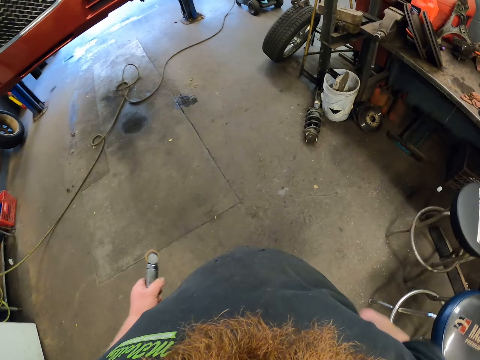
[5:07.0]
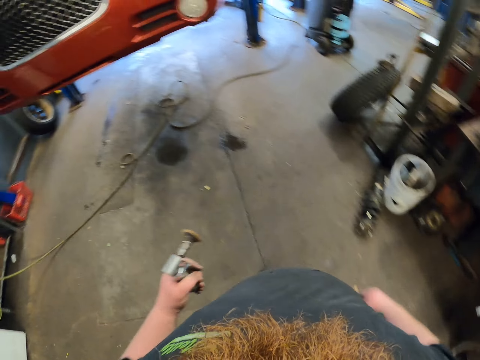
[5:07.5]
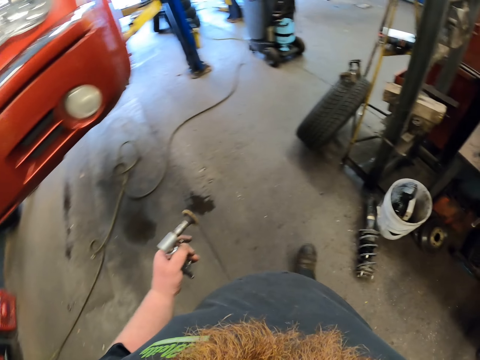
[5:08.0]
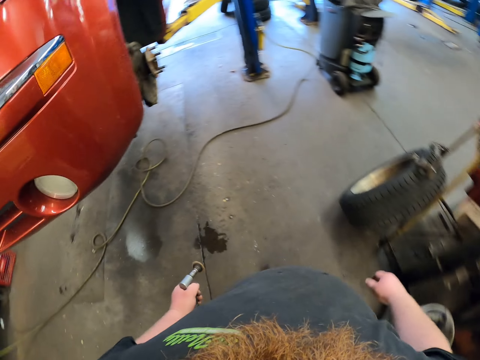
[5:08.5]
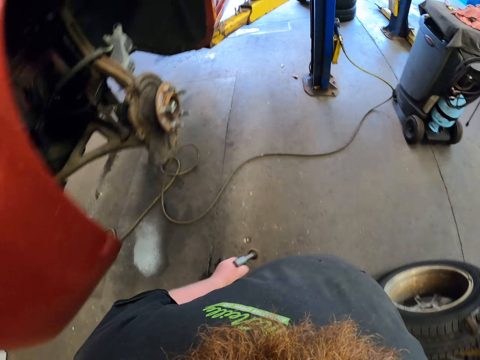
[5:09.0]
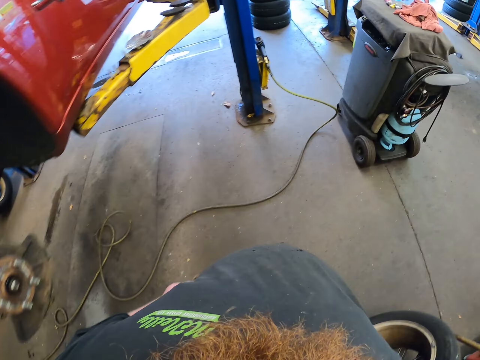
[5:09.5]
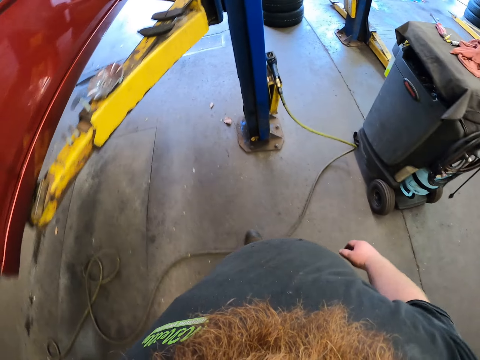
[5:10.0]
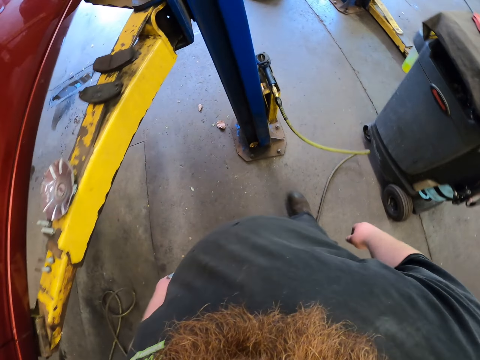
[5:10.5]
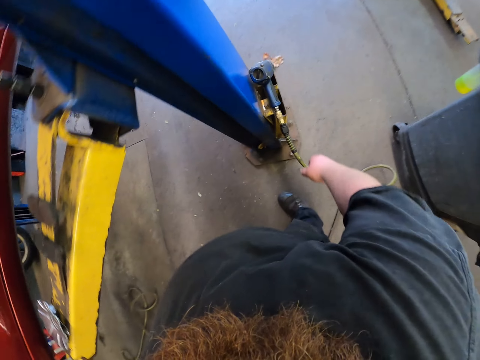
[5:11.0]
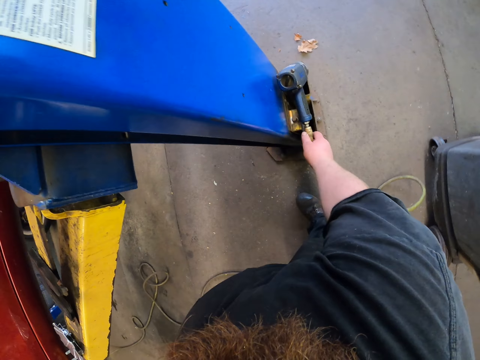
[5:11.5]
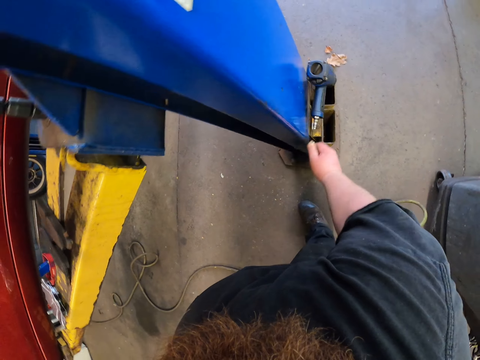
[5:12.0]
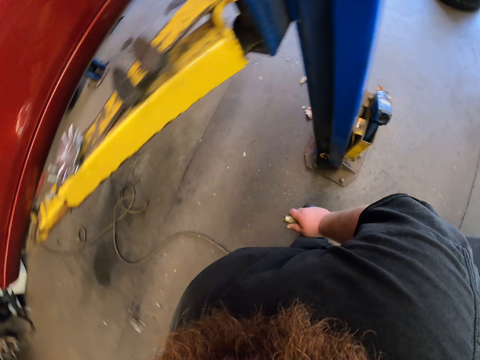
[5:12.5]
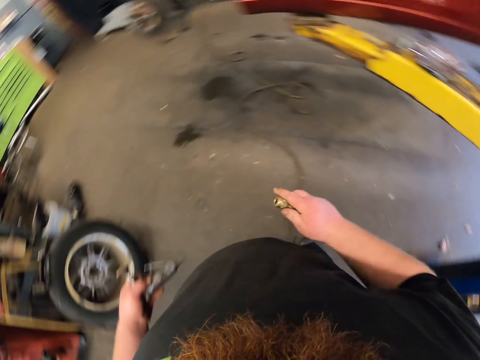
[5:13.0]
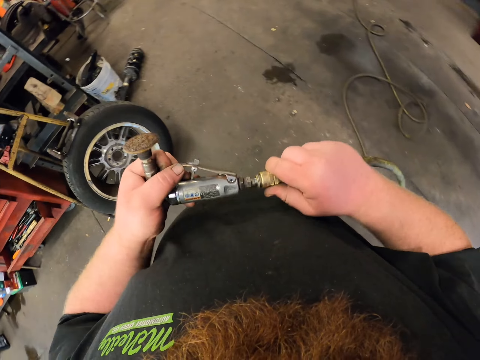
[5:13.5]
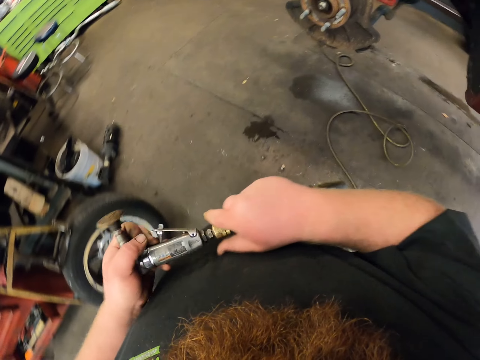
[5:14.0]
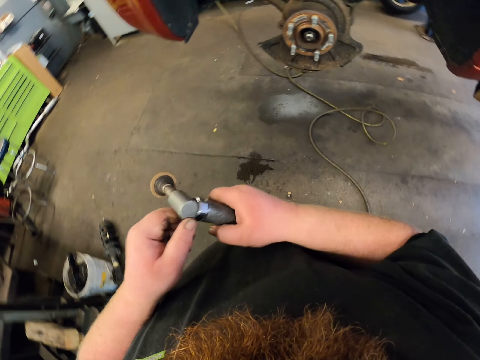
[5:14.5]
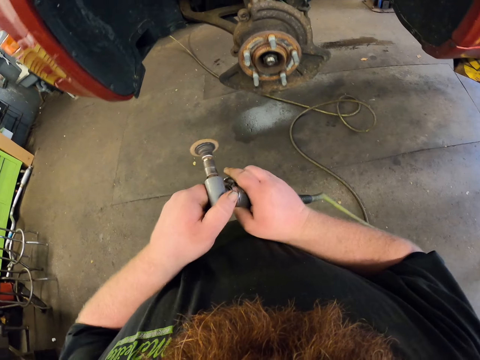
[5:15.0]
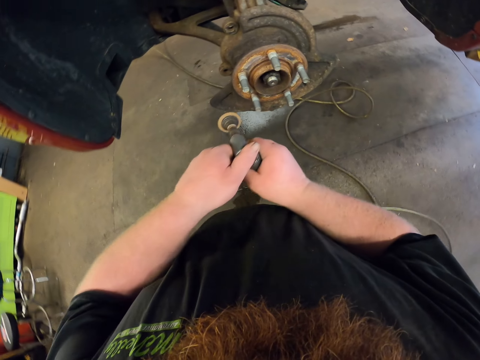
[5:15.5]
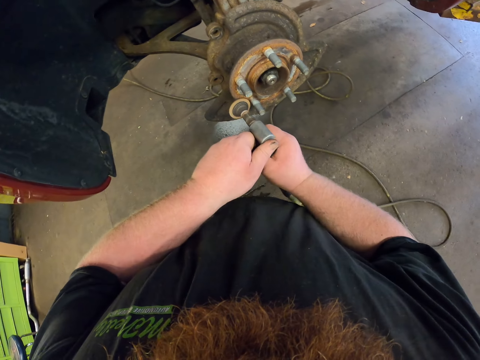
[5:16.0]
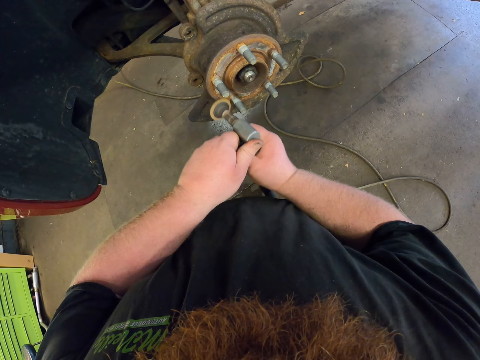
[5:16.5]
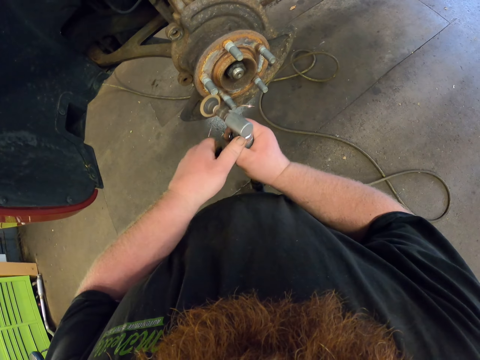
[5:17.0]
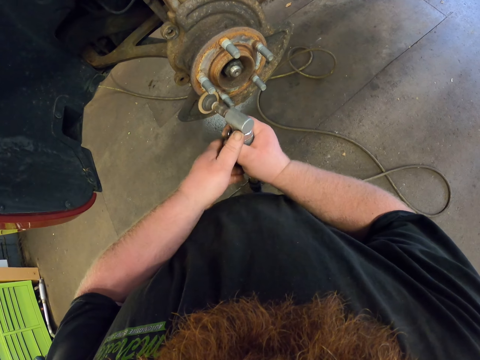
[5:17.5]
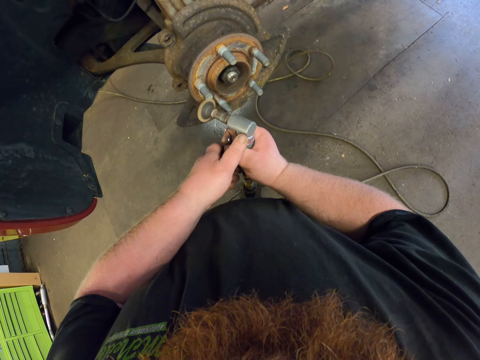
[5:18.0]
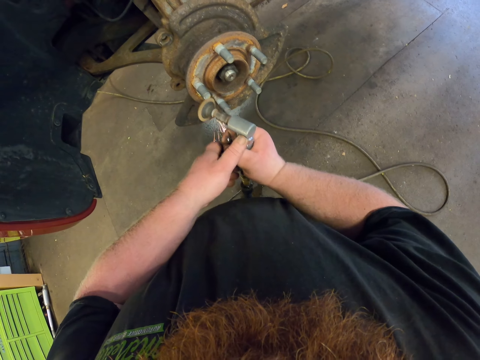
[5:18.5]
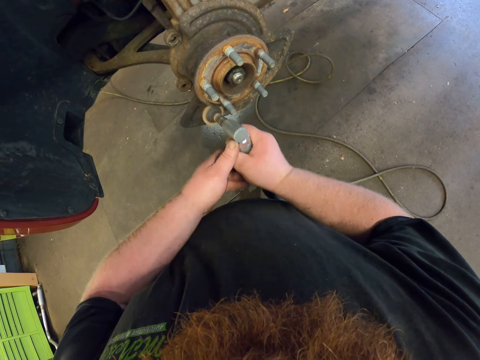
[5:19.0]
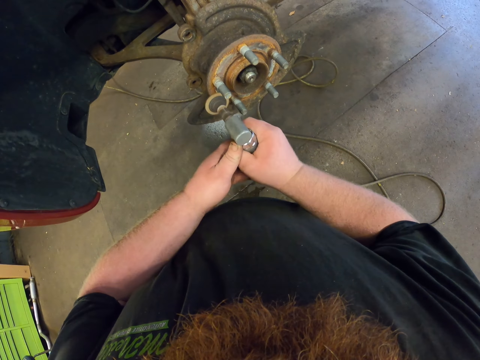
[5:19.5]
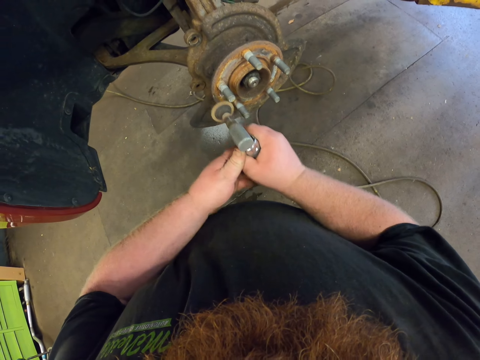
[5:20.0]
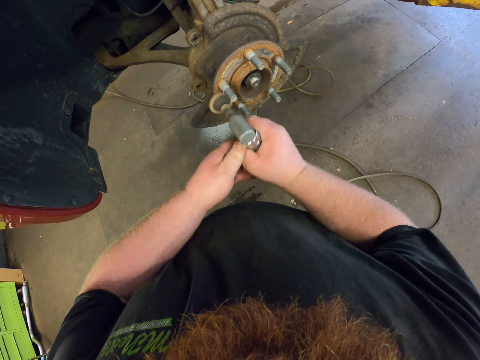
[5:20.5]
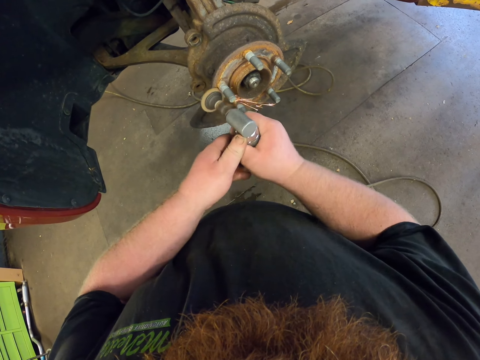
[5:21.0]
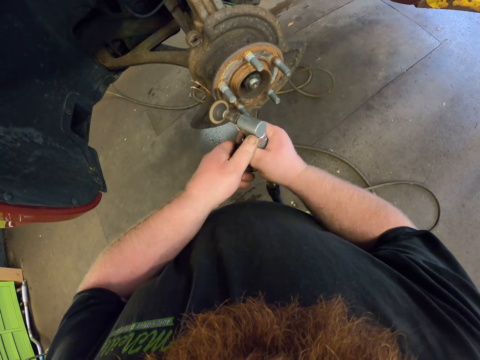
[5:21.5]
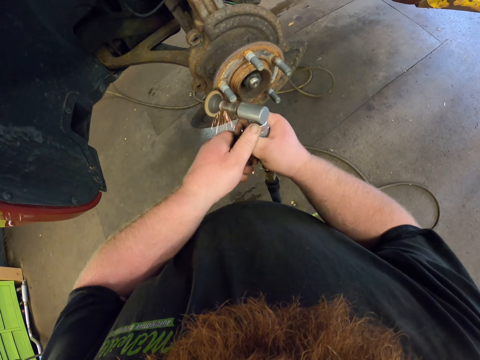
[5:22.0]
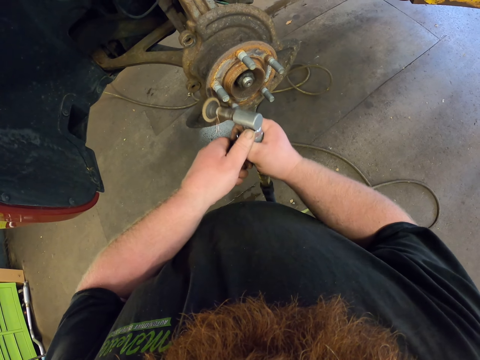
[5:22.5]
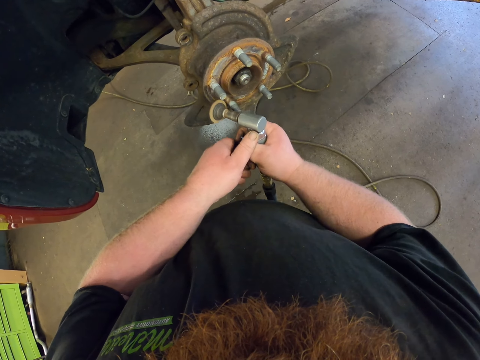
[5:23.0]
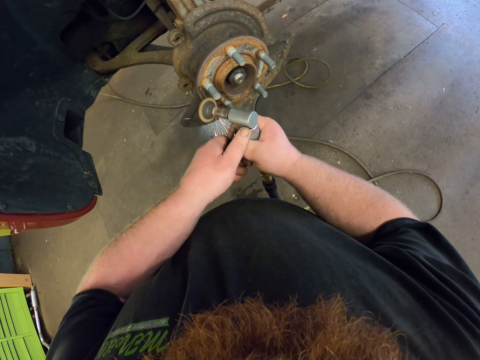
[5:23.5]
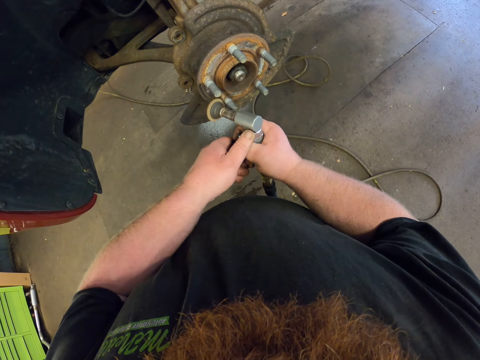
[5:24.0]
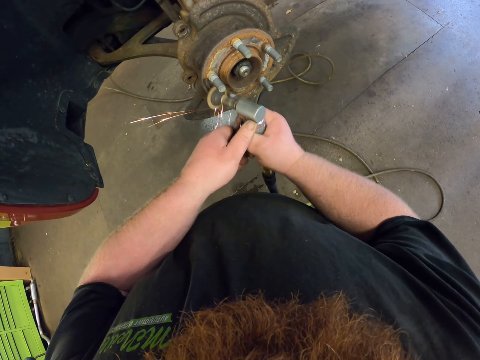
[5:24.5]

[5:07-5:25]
The camera wearer walks in the workshop. They remove a pipe from the drilling machine. They attach the pipe on the welding machine. They weld the brake disc. They sharpen the tile.

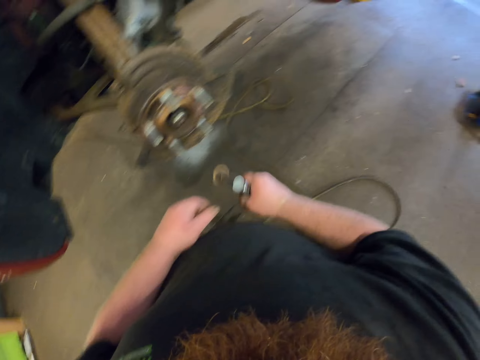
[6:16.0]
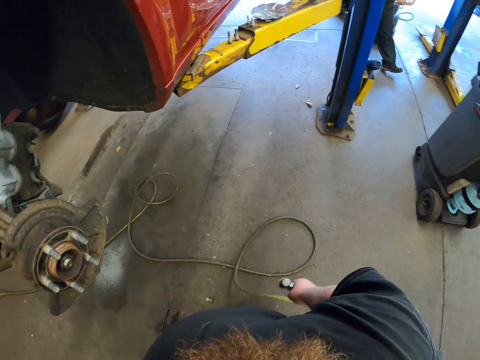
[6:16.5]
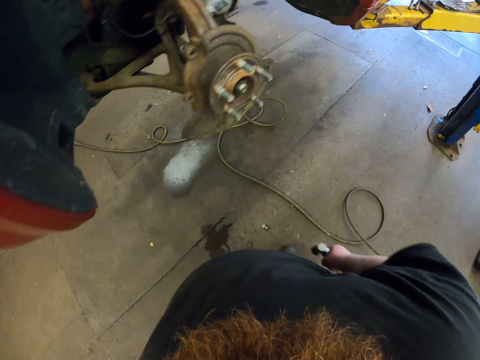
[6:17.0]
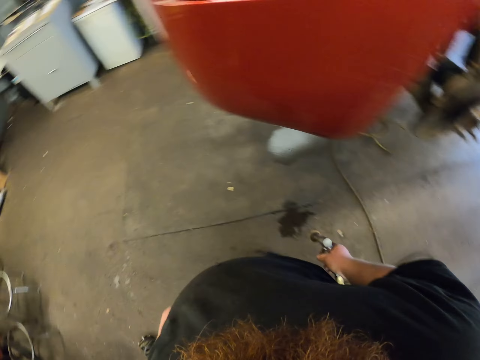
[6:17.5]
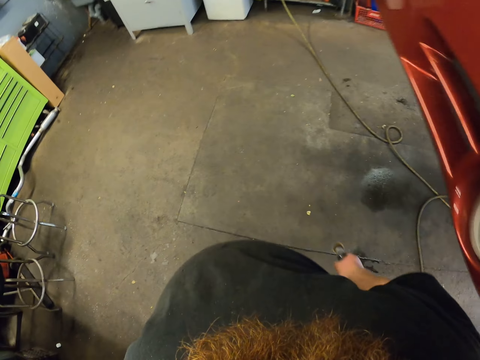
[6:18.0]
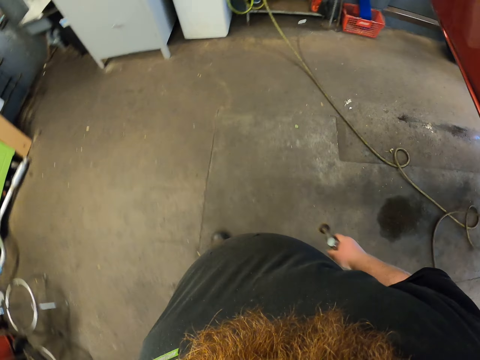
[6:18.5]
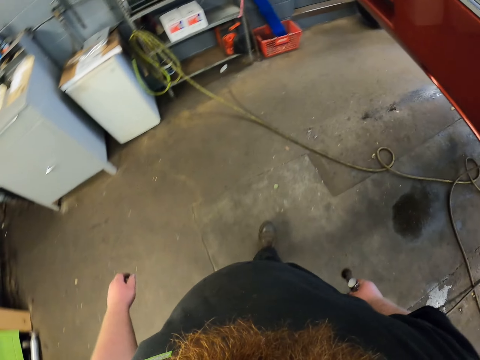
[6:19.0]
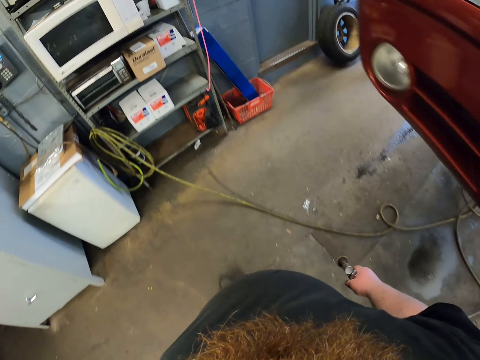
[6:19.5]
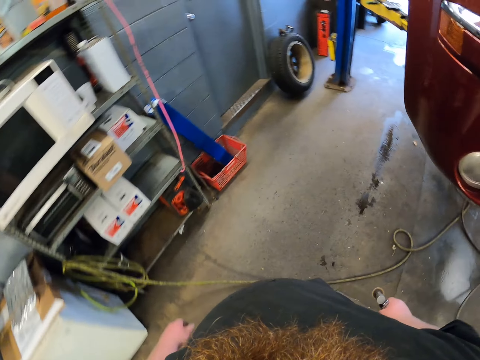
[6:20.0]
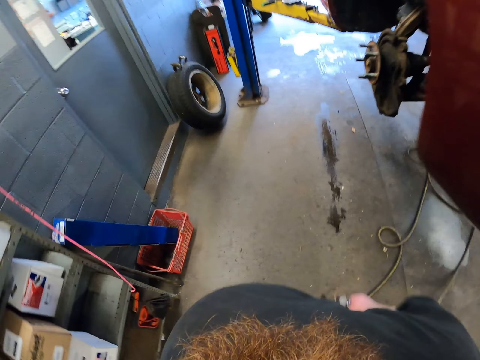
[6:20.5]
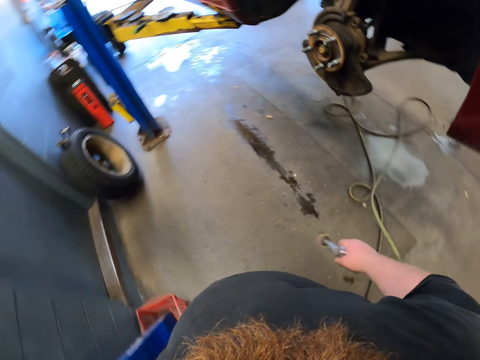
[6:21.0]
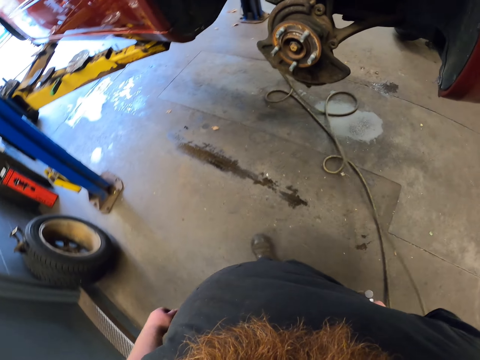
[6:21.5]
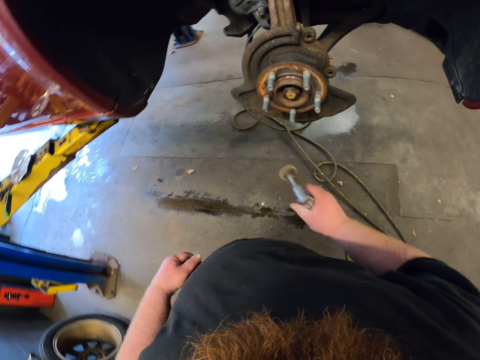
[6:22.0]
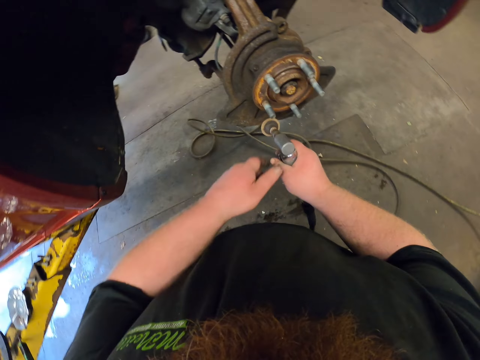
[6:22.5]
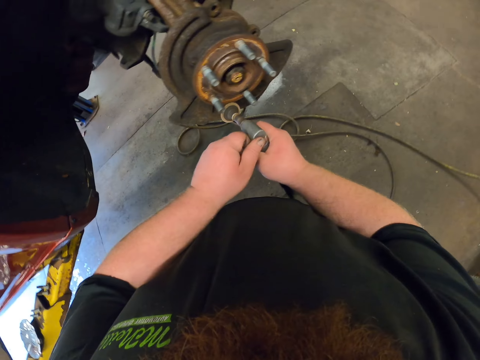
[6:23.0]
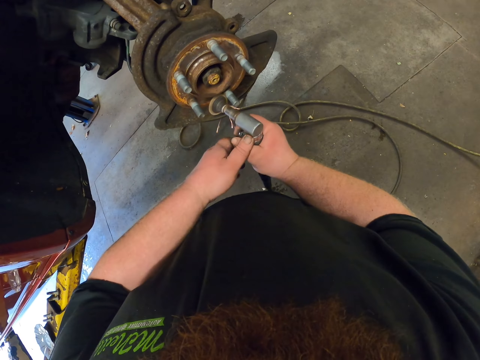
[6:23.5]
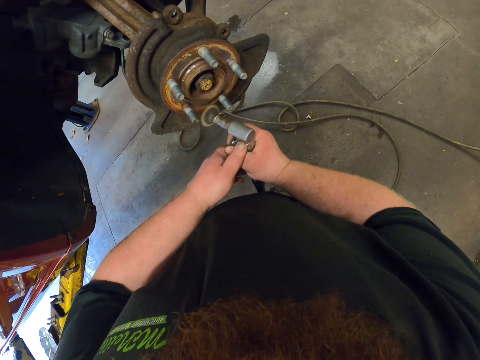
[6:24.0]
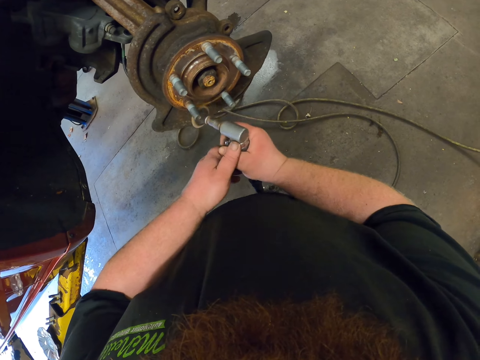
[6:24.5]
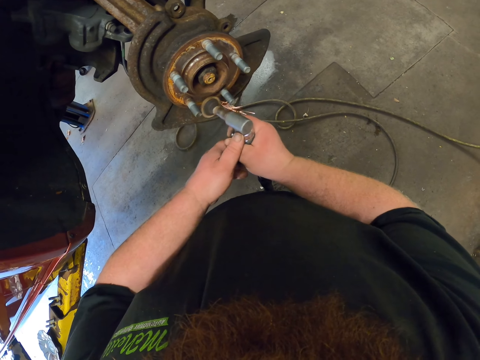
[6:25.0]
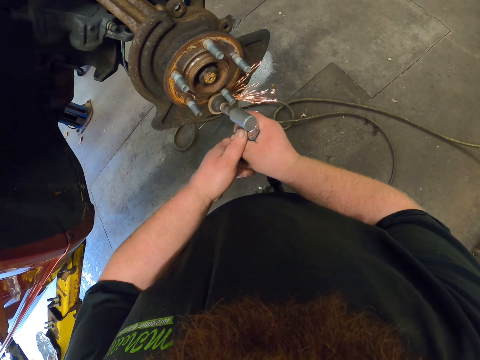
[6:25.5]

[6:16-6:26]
The camera wearer walks in the workshop. They weld the brake disc. They sharpen the tile.
